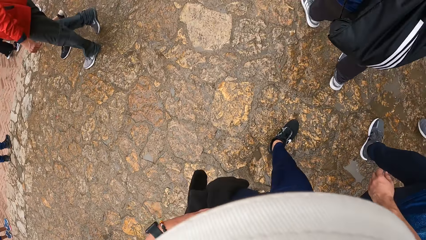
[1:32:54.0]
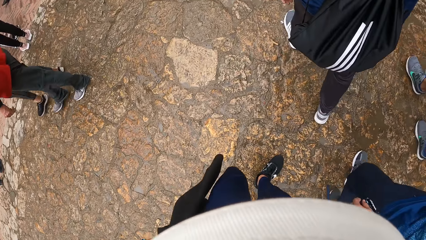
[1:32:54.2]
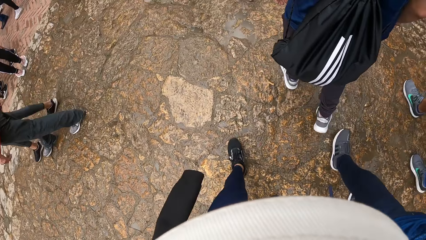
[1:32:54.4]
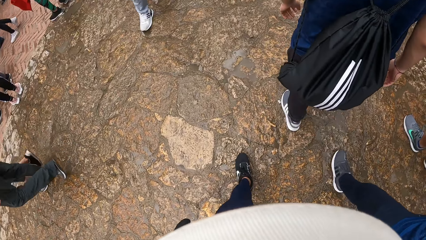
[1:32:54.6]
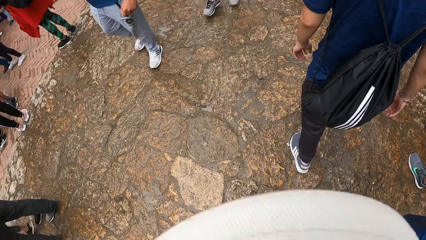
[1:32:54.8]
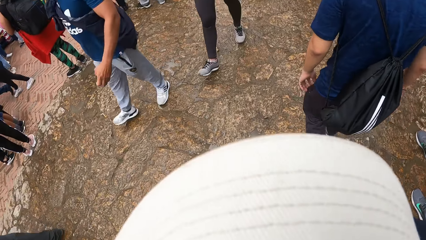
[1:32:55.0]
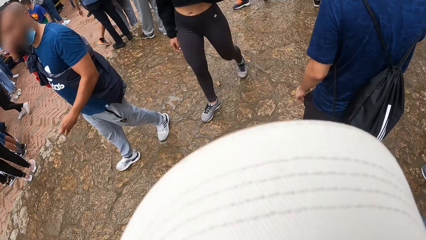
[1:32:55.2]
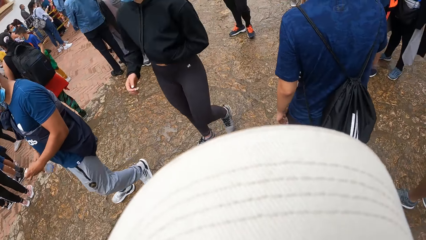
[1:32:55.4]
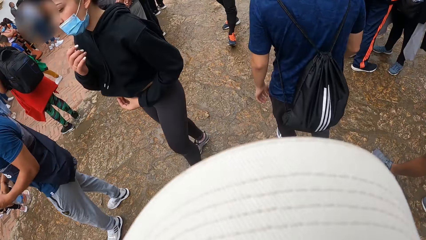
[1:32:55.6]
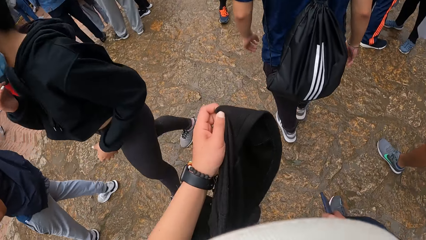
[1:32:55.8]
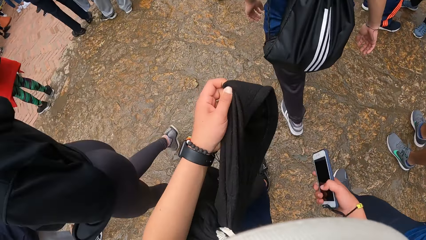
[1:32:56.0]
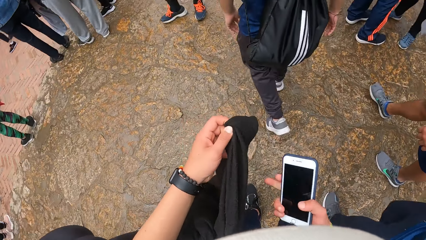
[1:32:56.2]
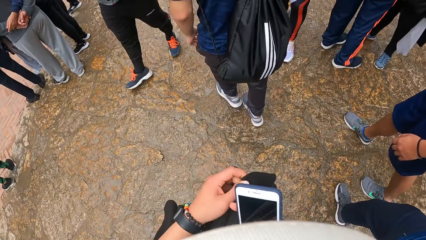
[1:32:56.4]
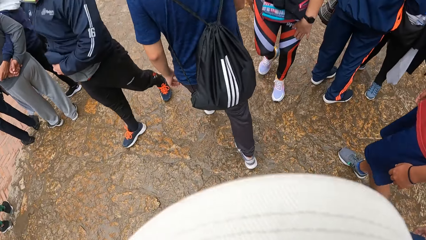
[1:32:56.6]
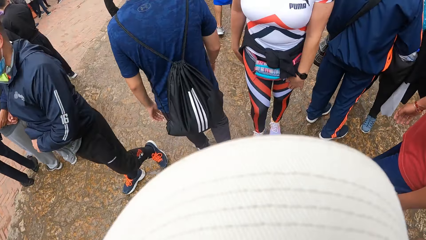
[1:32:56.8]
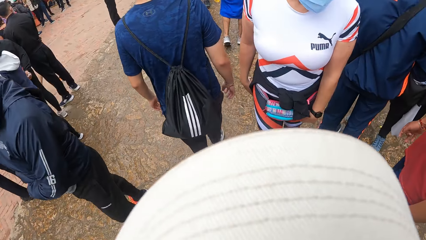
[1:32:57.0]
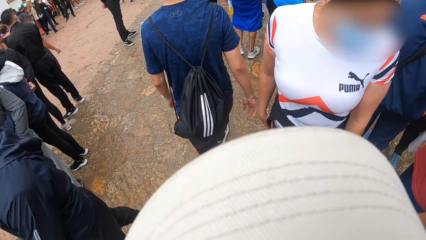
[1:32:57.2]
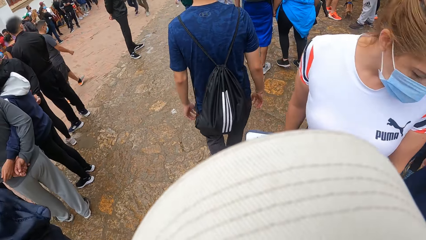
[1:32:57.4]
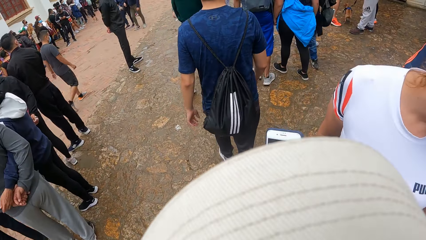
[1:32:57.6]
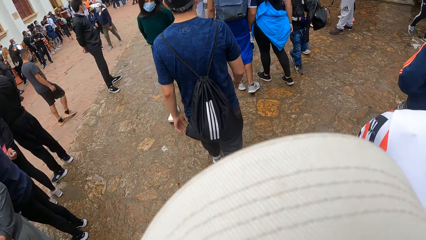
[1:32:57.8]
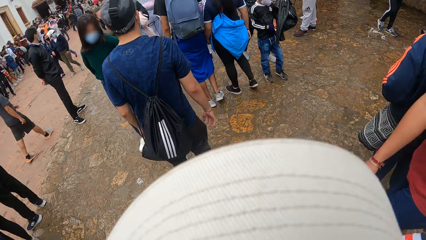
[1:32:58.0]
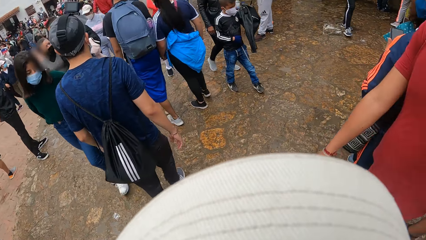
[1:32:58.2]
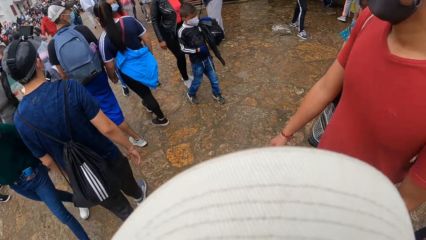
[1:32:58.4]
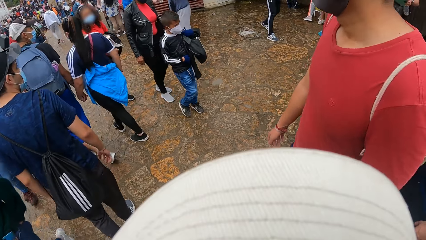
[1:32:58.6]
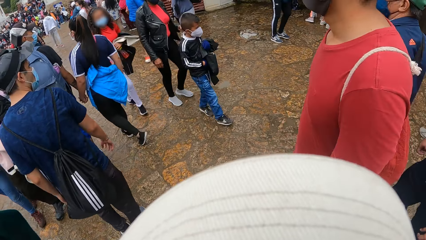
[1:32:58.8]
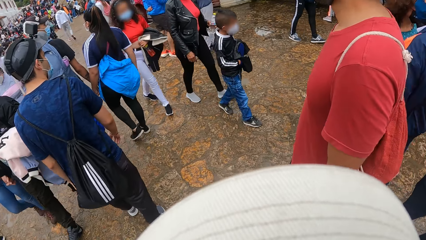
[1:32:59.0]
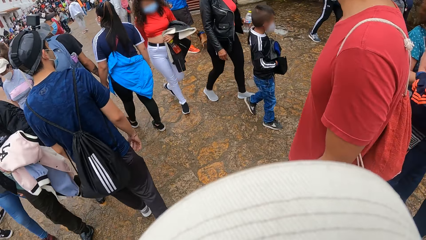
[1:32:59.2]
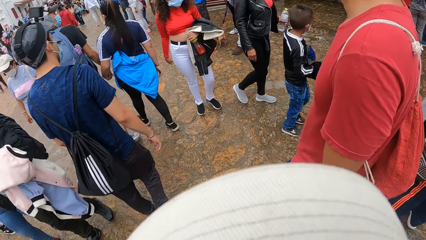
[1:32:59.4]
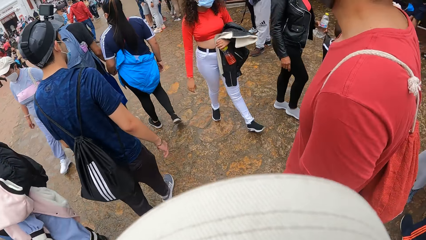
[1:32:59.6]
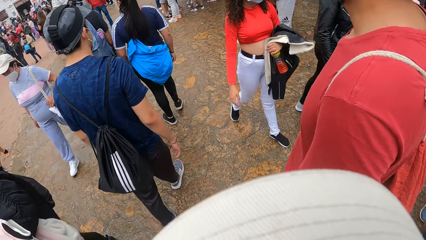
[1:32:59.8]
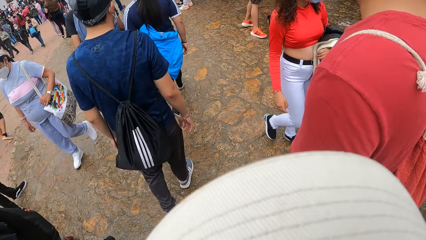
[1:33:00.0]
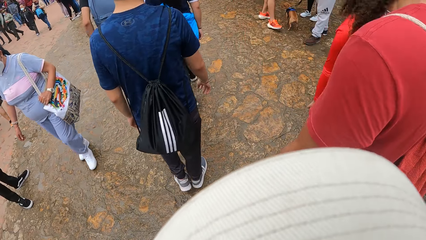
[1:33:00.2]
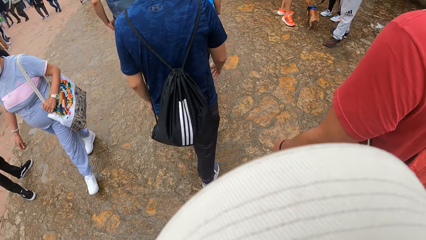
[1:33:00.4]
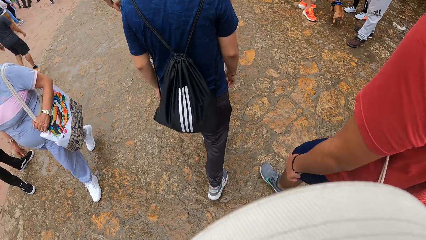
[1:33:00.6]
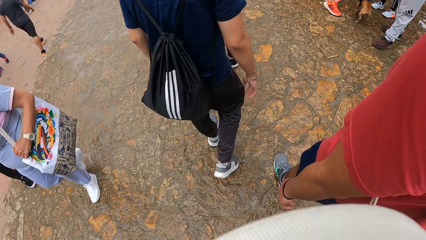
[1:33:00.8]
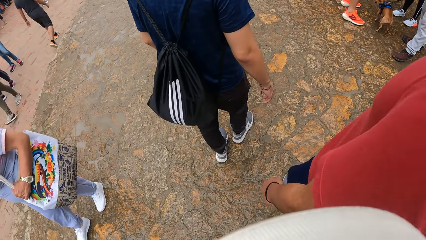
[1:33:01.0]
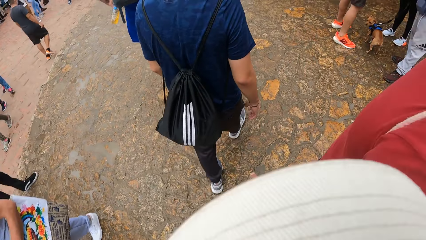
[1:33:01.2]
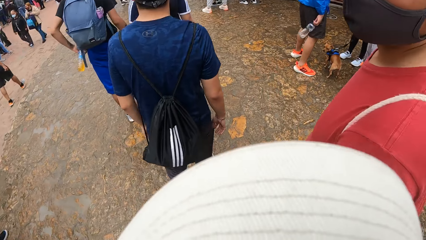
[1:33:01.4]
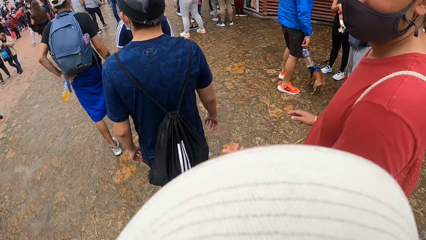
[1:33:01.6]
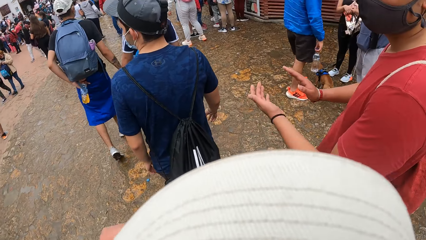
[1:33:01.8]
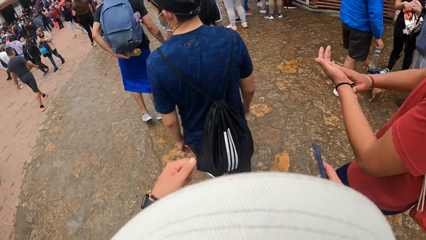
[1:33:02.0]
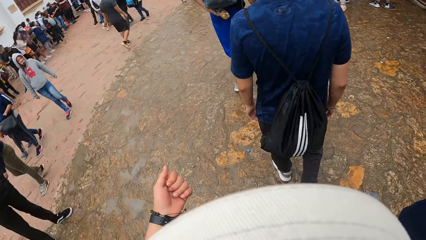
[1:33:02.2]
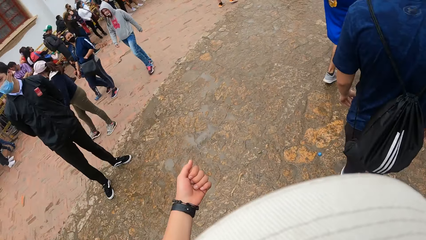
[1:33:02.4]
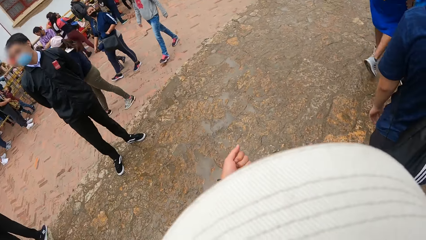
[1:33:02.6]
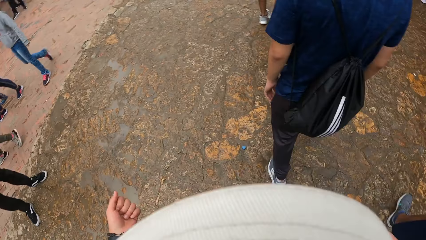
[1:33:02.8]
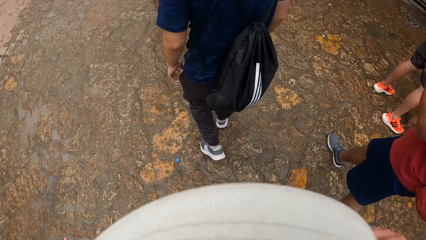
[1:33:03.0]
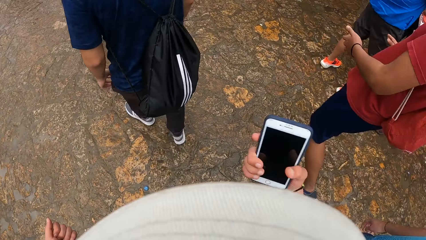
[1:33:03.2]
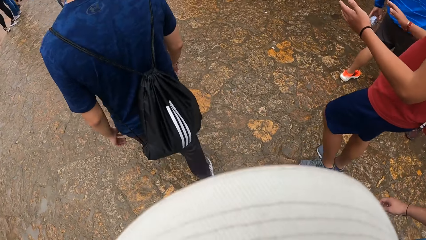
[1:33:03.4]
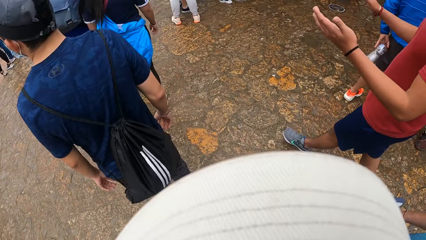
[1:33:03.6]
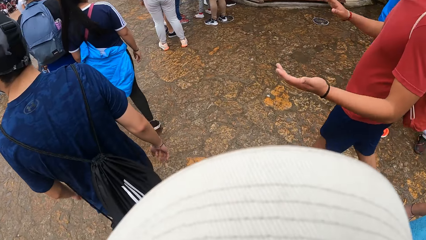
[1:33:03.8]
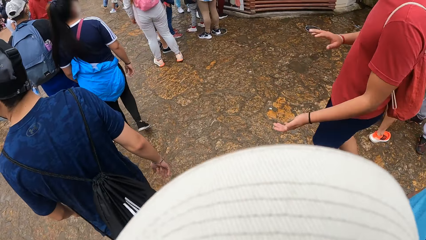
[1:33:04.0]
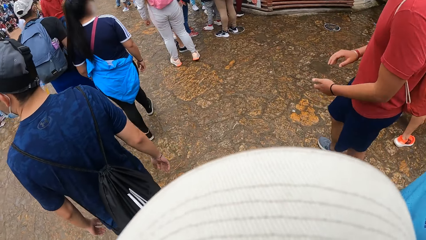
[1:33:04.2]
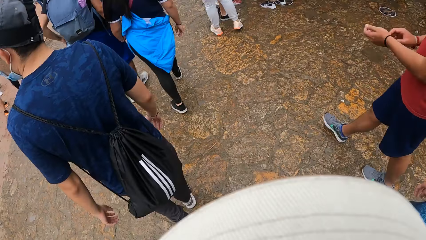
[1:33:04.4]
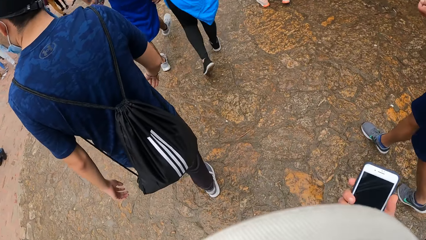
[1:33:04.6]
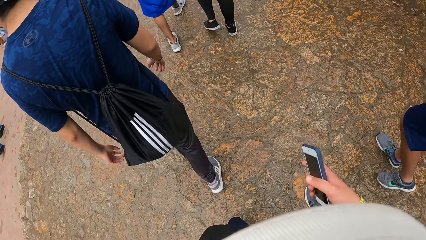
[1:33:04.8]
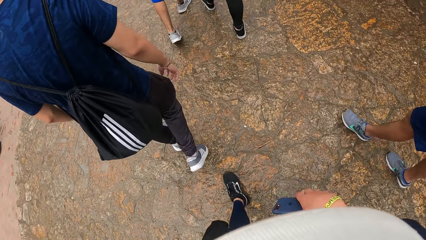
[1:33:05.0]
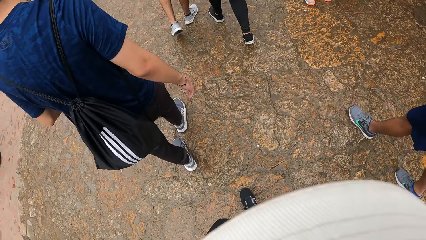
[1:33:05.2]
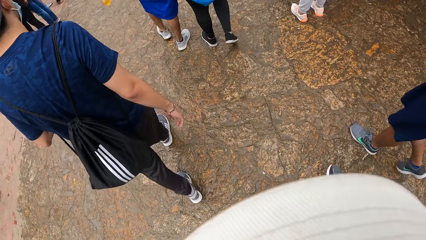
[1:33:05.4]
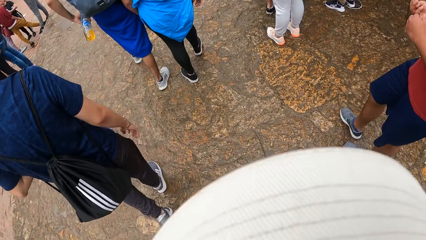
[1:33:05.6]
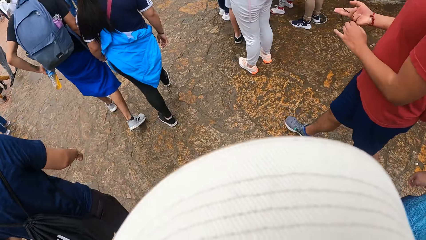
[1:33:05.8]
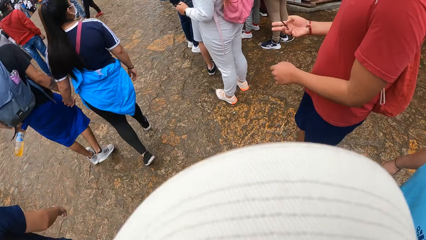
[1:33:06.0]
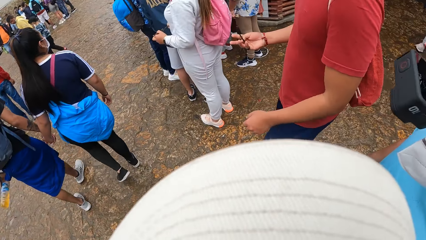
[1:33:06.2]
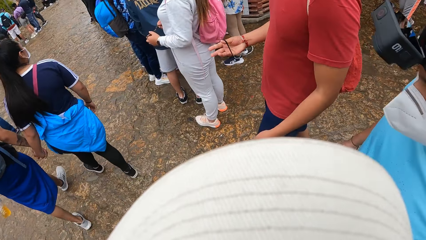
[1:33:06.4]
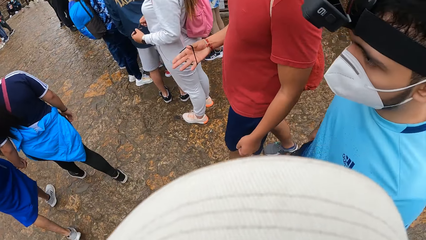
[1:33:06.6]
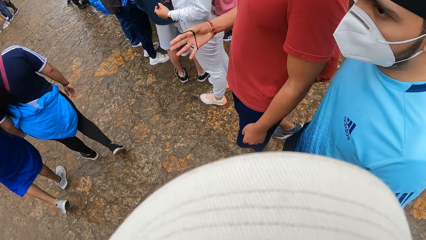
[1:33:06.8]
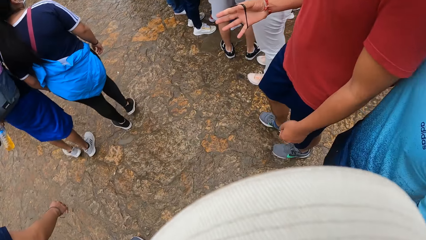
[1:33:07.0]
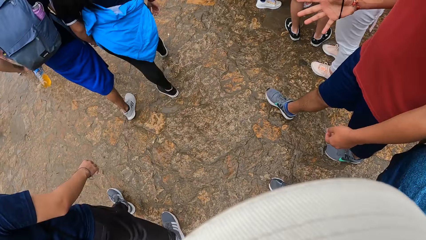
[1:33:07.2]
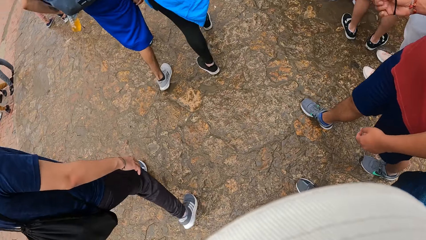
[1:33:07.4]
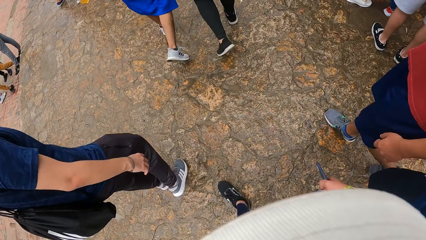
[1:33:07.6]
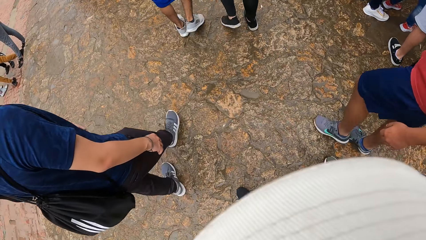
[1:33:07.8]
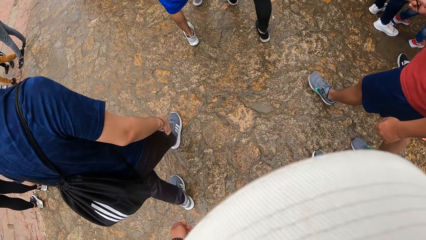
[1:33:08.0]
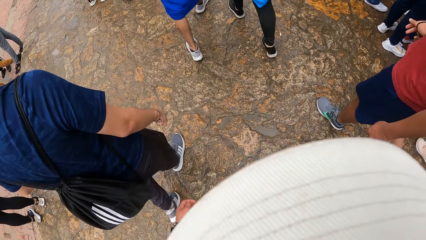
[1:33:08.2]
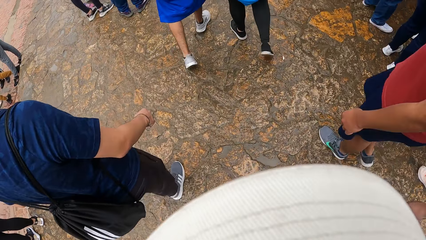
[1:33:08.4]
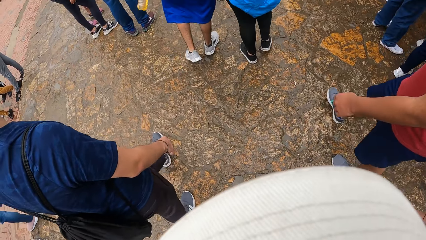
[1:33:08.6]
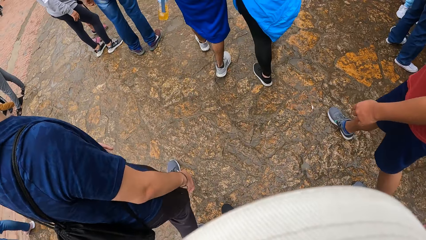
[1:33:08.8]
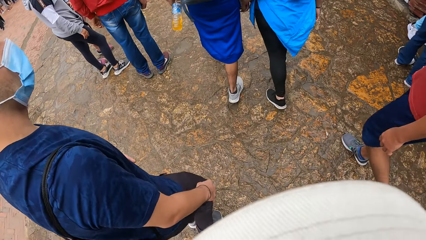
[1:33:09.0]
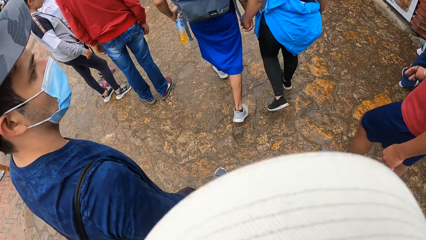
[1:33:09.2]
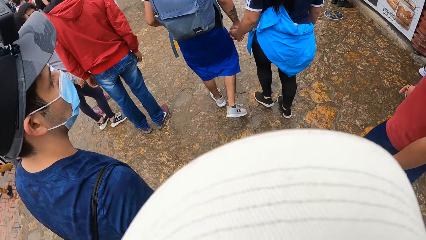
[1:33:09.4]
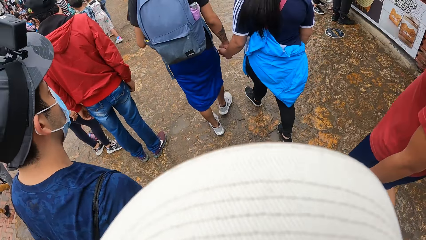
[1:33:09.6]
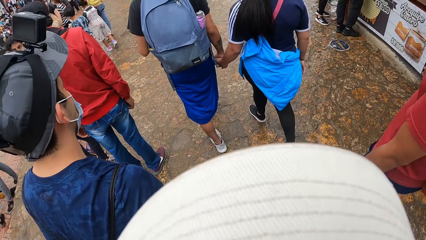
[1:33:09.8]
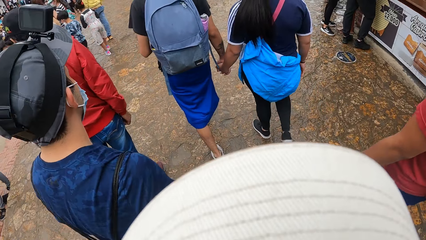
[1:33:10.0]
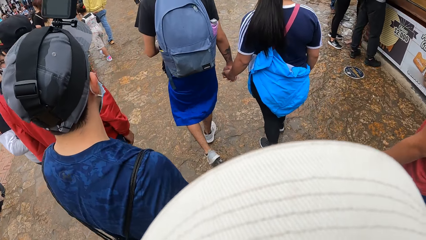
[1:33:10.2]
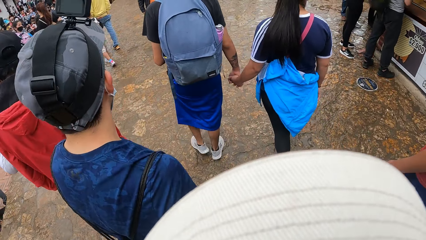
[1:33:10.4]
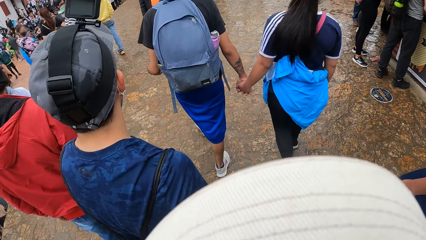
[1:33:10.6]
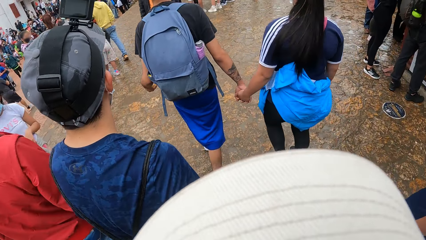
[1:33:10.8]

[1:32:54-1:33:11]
The camera wearer holds a sweater. He walks in the park. He touches the jacket on his bag with his left hand. He holds the phone in his right hand. A man walks in the park. The man dialogues with the camera wearer. The man holds a rubber band in his right hand.
